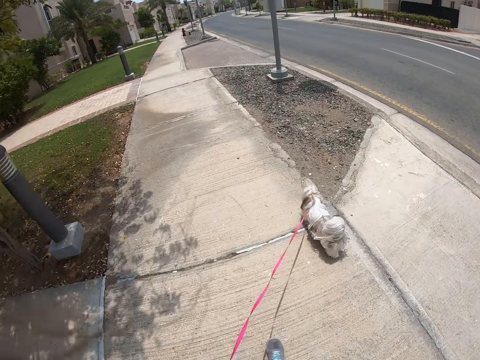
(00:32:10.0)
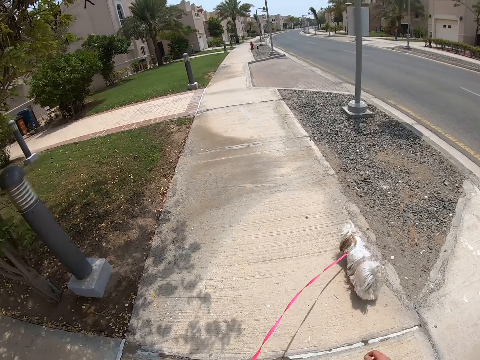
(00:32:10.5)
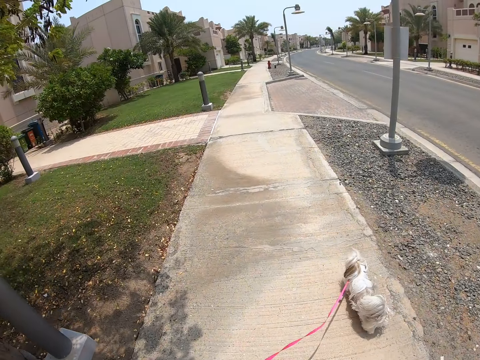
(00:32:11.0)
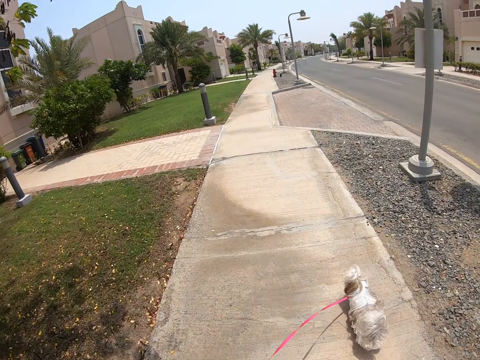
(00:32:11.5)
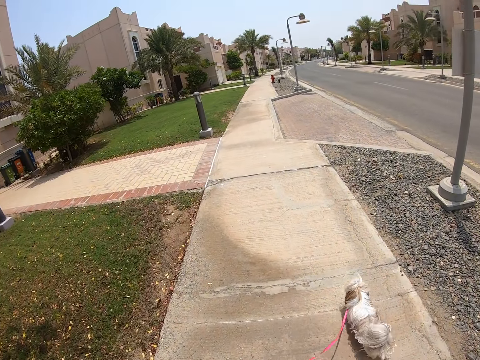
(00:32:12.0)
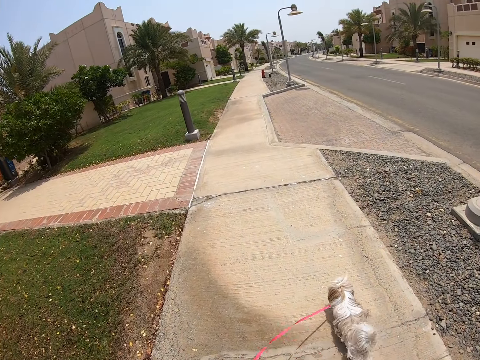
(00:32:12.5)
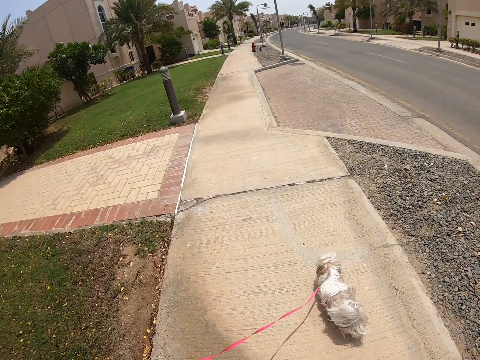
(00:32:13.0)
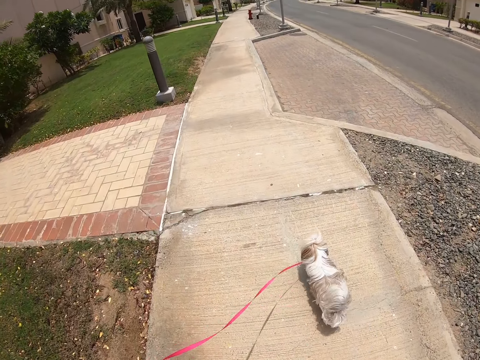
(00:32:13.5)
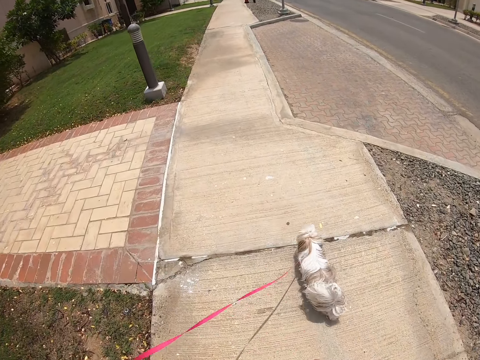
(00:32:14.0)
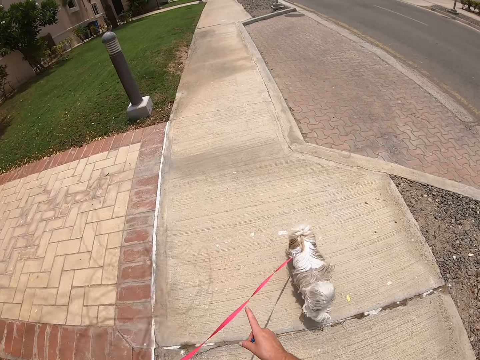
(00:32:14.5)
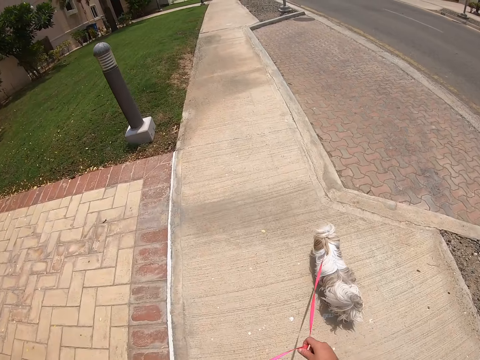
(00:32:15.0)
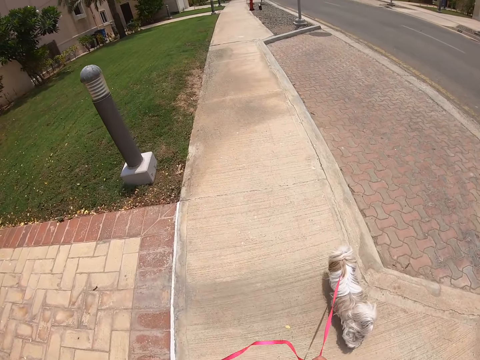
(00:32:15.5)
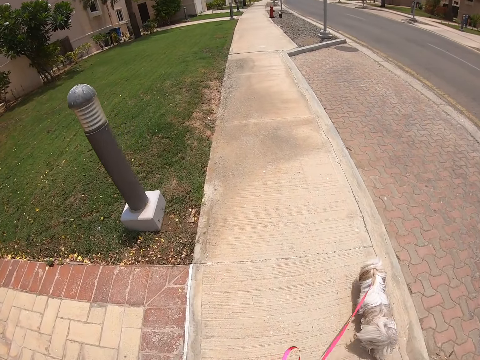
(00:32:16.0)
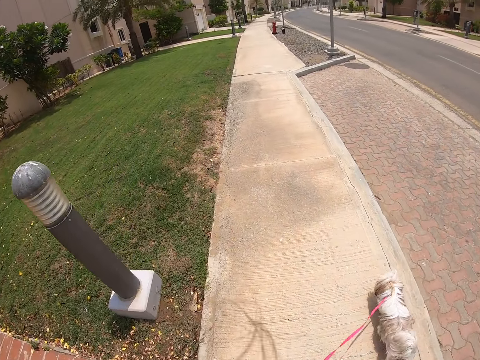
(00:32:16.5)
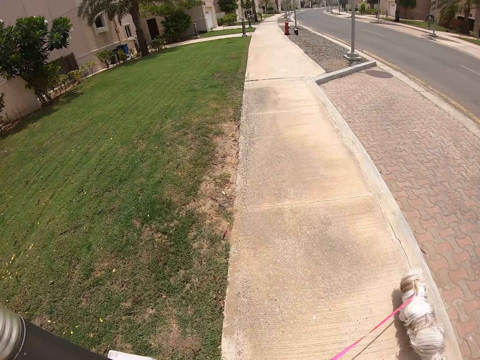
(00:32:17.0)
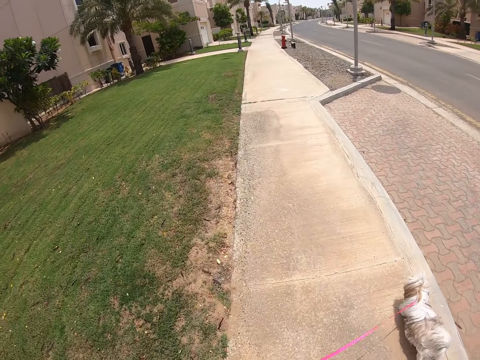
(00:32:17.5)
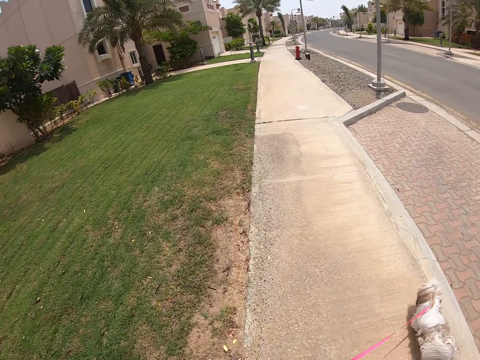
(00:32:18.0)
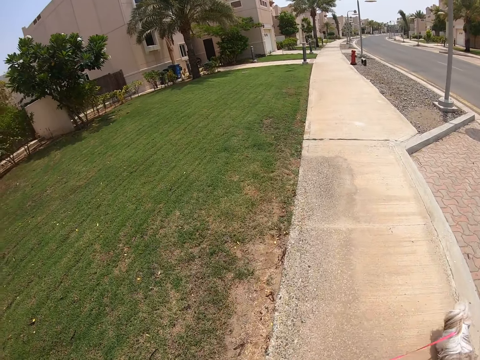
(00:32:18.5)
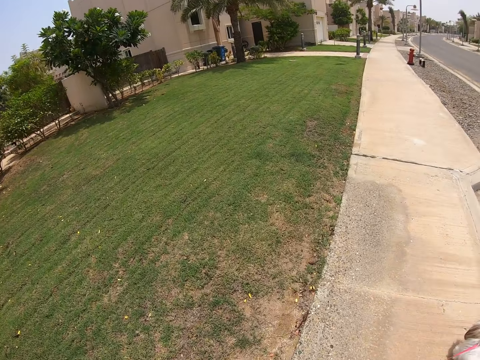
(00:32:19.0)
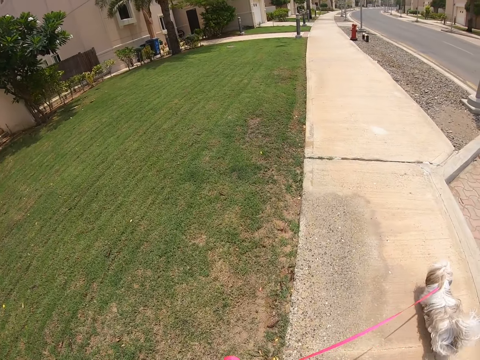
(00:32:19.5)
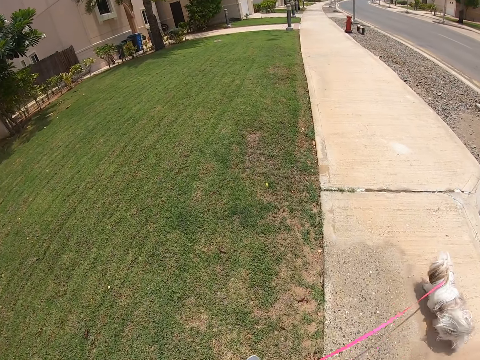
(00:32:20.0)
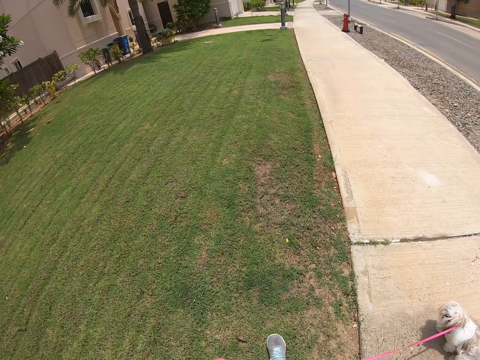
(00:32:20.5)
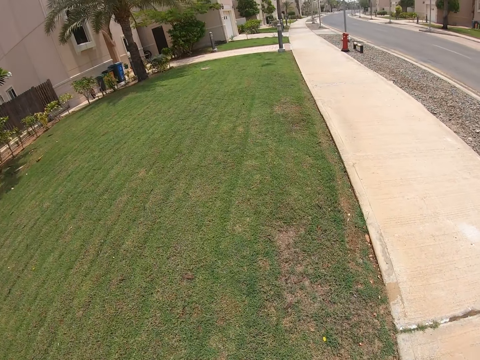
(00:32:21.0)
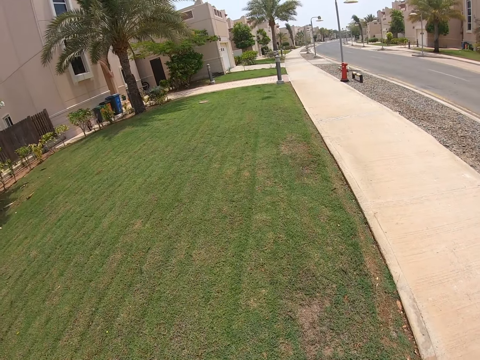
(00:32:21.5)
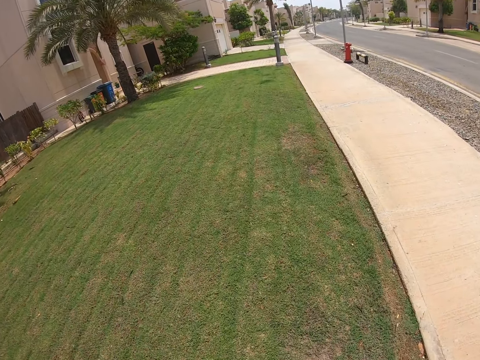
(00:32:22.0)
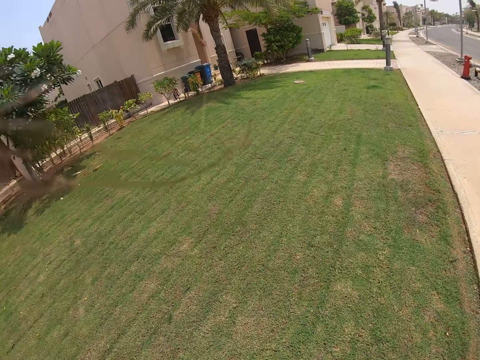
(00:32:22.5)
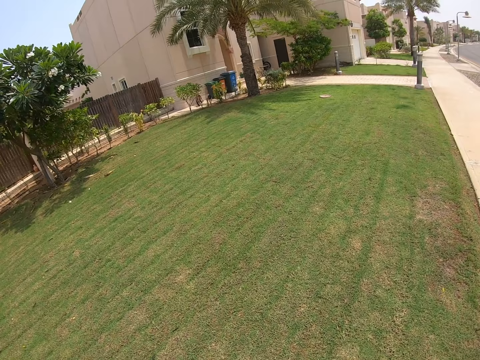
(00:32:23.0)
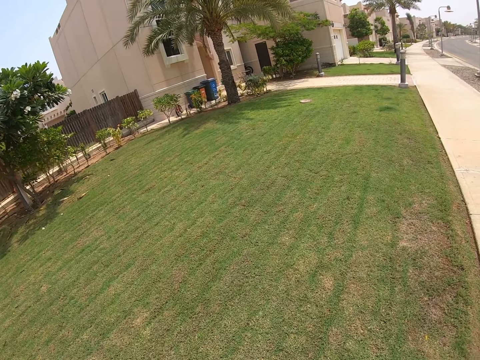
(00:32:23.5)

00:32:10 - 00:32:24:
The camera wearer holds the leash with both hands. They walk the dog along the sidewalk and walk on the lawn.

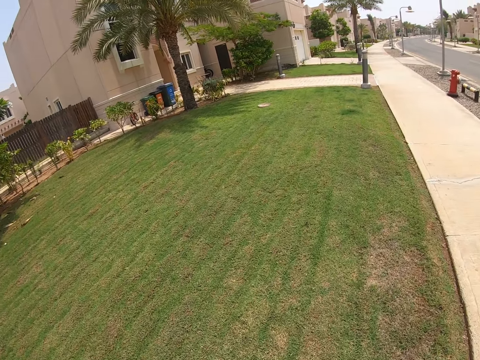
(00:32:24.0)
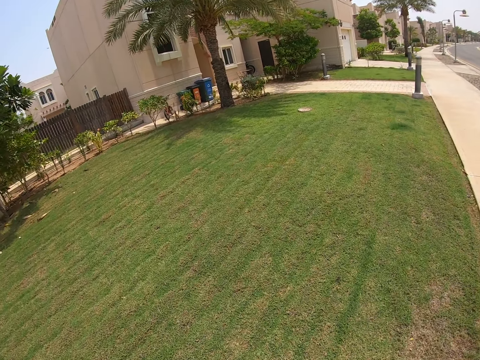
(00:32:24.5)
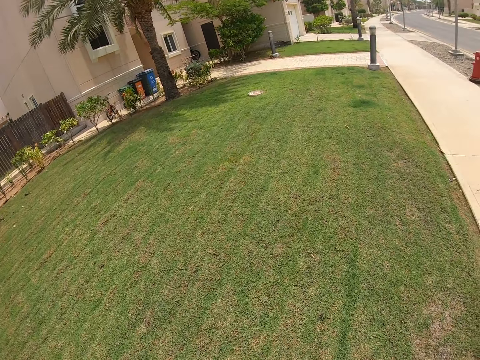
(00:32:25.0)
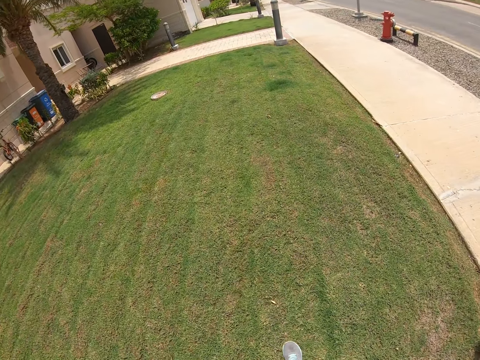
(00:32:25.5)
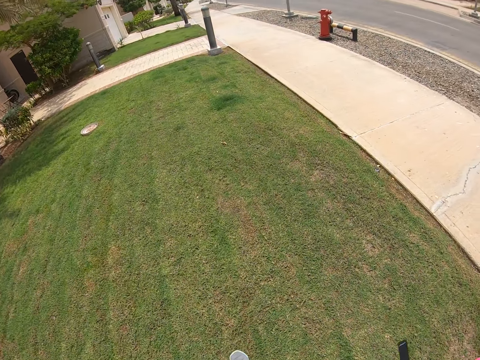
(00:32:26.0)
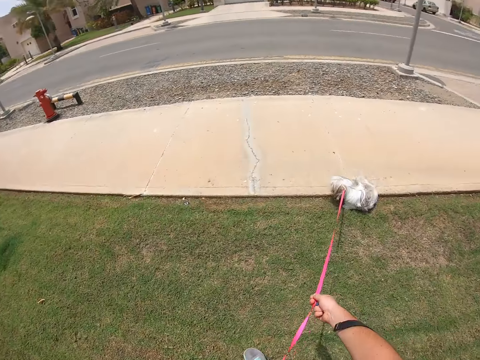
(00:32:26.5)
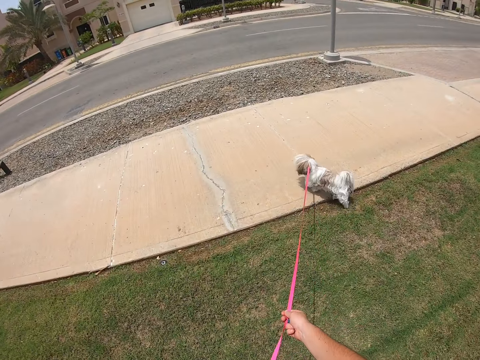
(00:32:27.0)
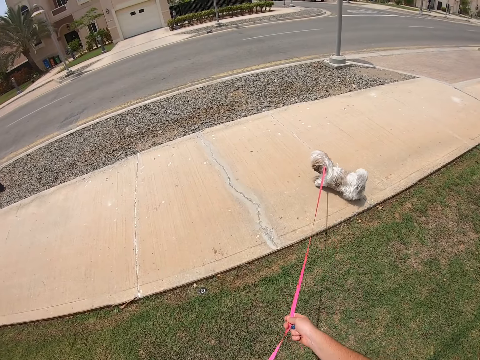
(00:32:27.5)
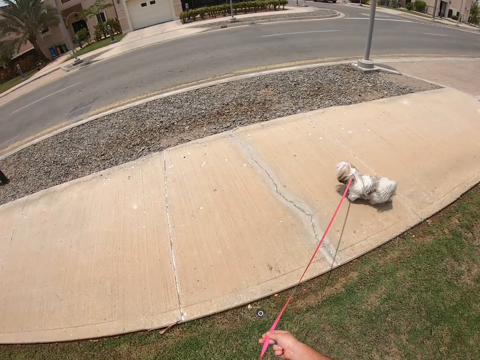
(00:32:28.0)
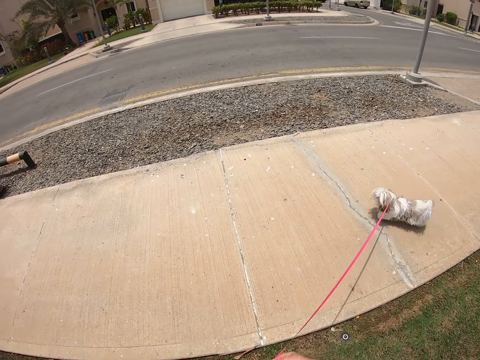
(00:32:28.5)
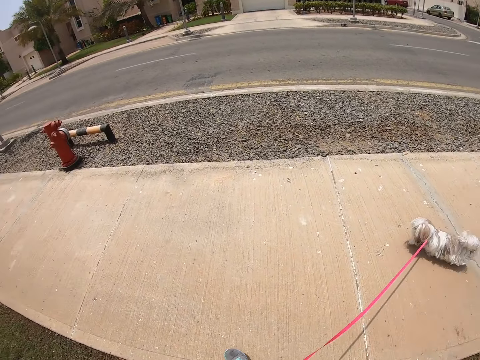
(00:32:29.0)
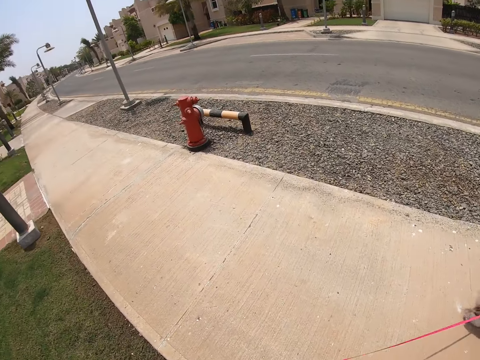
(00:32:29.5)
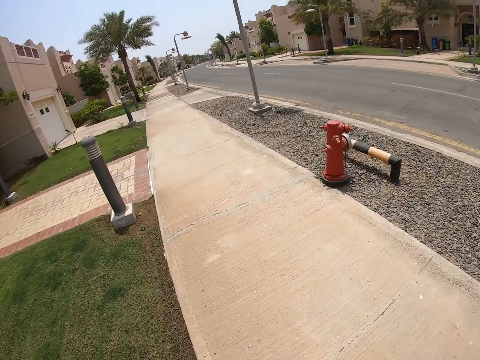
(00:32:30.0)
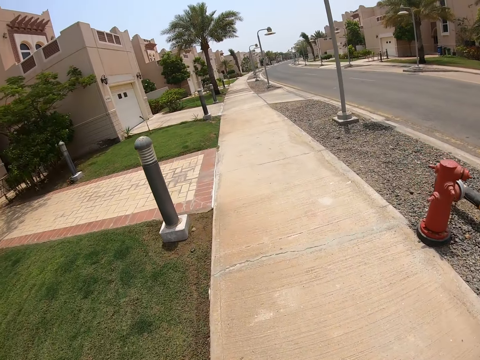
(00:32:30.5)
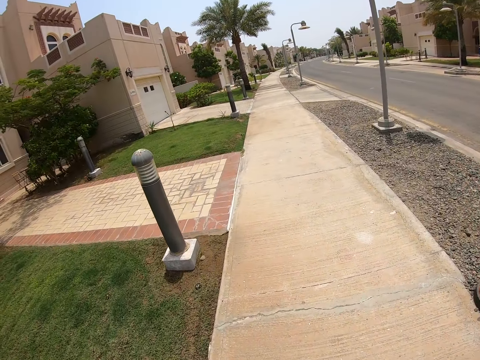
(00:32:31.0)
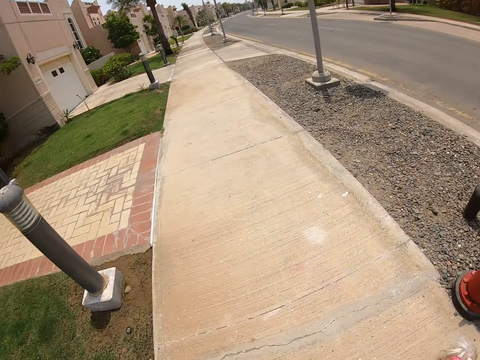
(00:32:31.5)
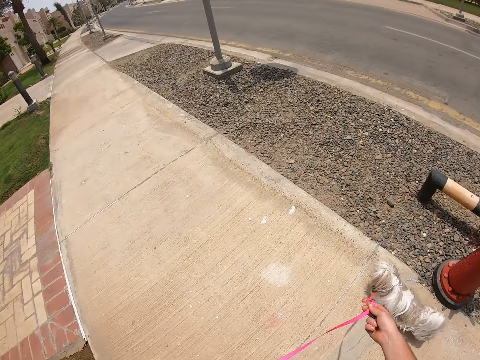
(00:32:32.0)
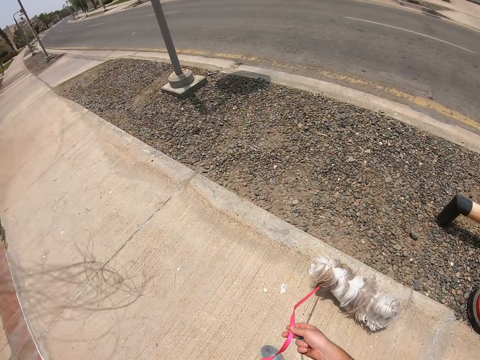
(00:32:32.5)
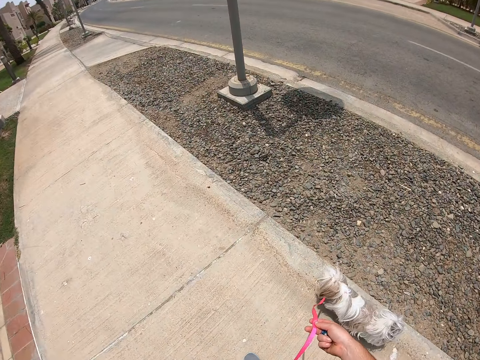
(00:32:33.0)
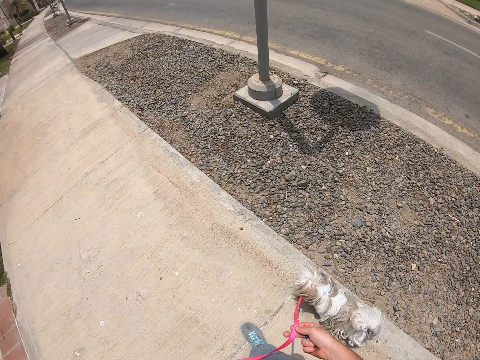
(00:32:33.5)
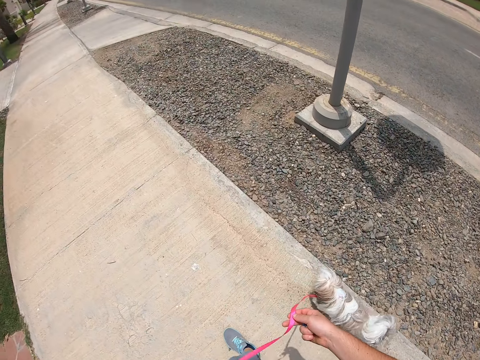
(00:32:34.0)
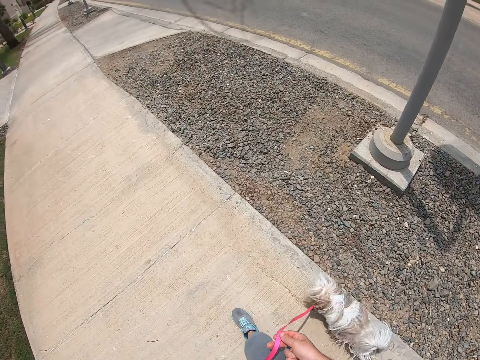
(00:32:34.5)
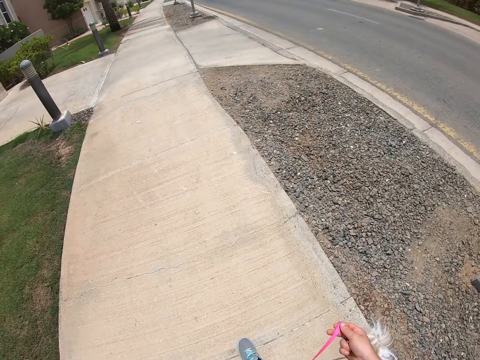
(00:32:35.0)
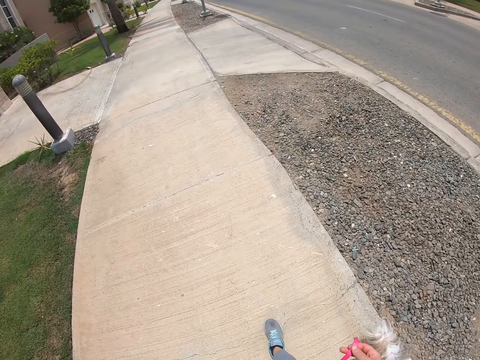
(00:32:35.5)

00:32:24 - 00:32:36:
The camera wearer walks the dog on the lawn. They walk the dog along the sidewalk. They walk along the sidewalk.
